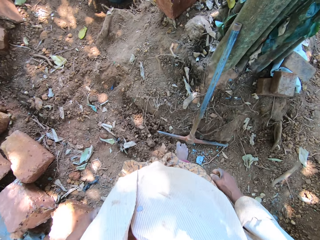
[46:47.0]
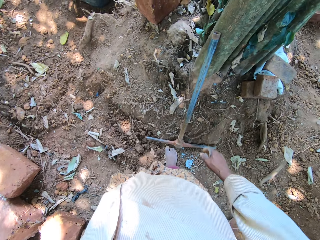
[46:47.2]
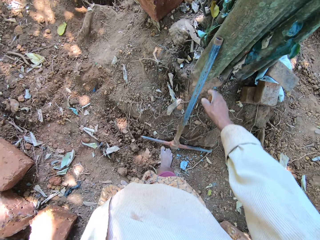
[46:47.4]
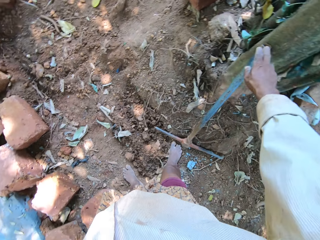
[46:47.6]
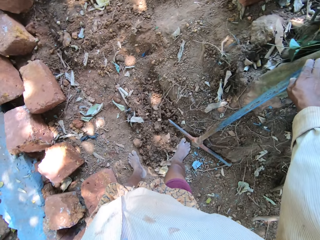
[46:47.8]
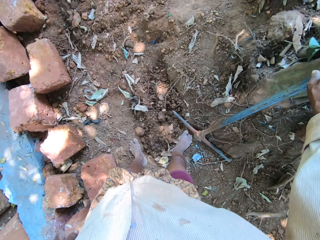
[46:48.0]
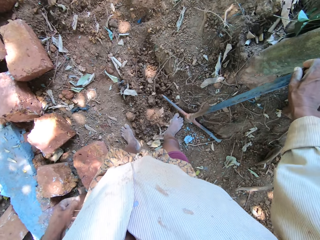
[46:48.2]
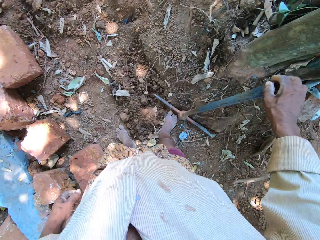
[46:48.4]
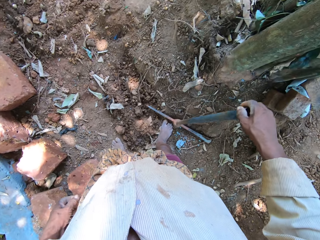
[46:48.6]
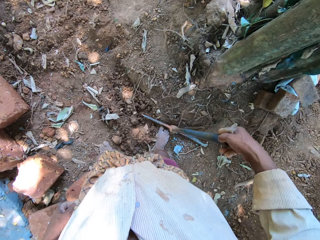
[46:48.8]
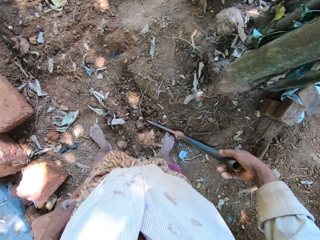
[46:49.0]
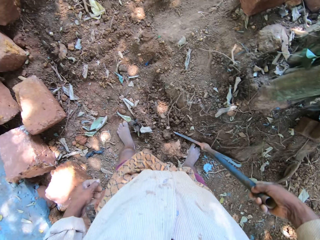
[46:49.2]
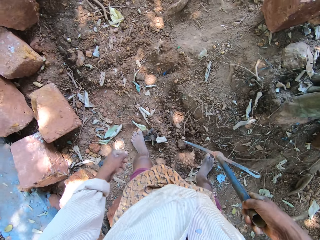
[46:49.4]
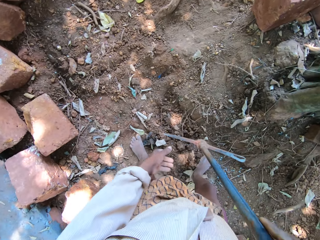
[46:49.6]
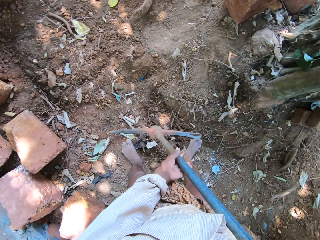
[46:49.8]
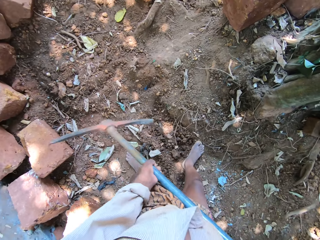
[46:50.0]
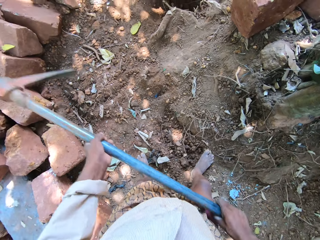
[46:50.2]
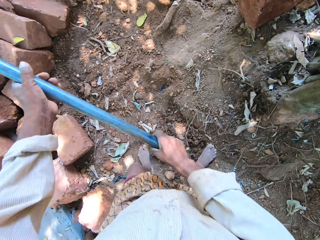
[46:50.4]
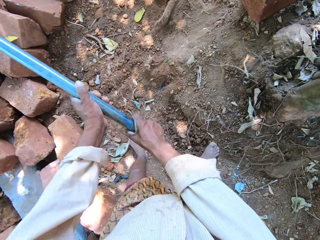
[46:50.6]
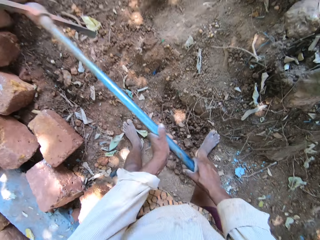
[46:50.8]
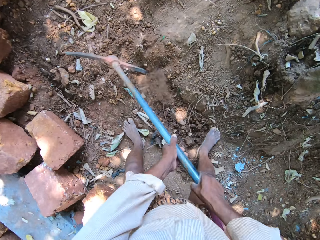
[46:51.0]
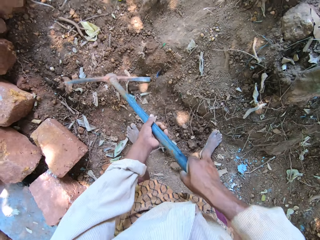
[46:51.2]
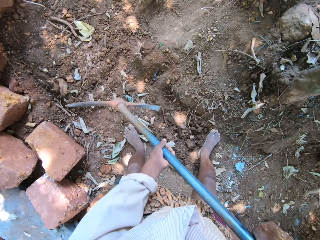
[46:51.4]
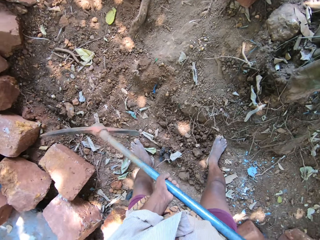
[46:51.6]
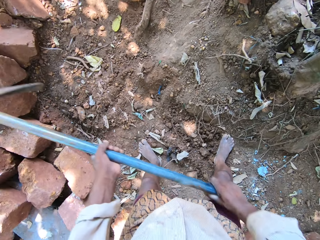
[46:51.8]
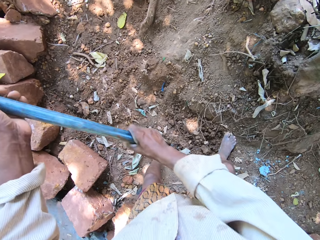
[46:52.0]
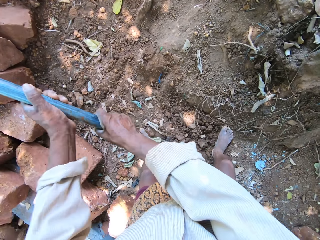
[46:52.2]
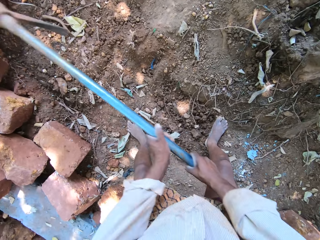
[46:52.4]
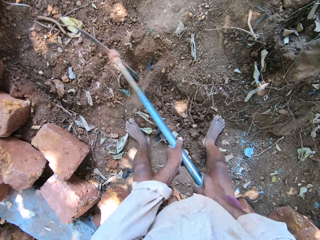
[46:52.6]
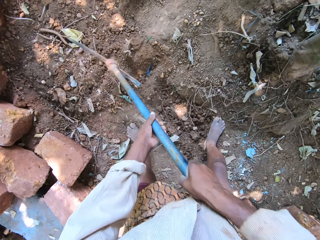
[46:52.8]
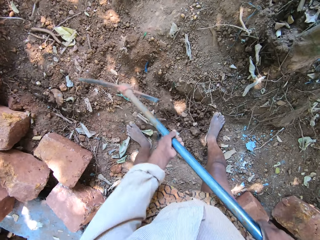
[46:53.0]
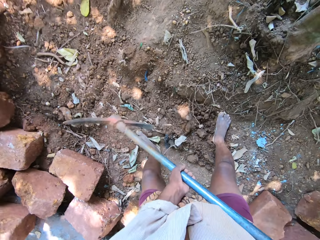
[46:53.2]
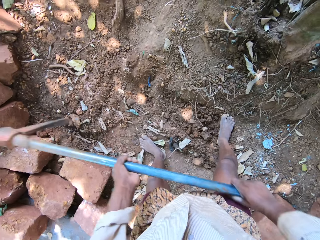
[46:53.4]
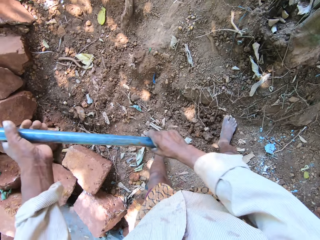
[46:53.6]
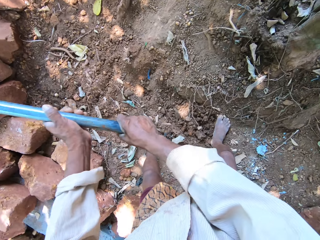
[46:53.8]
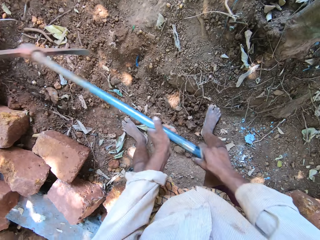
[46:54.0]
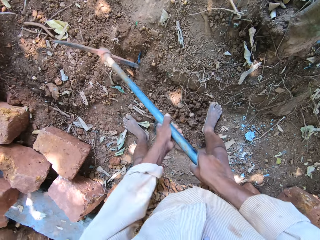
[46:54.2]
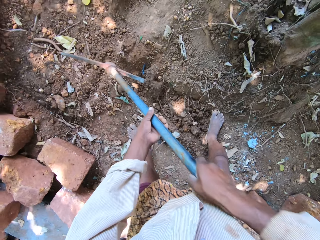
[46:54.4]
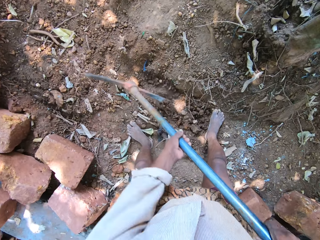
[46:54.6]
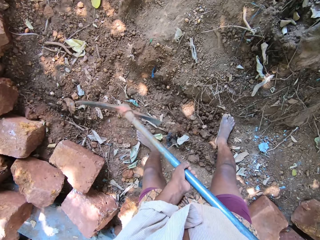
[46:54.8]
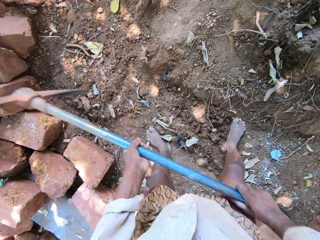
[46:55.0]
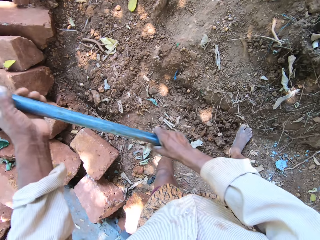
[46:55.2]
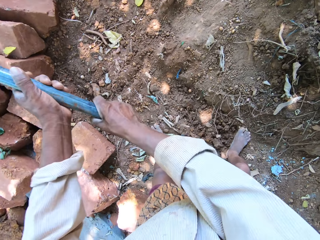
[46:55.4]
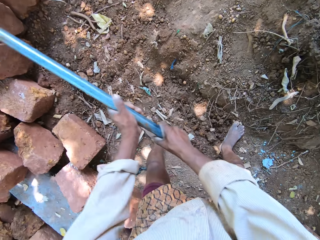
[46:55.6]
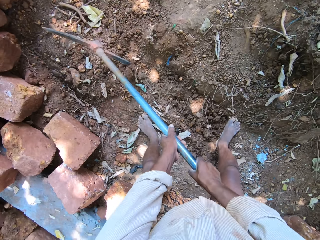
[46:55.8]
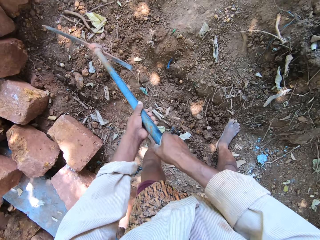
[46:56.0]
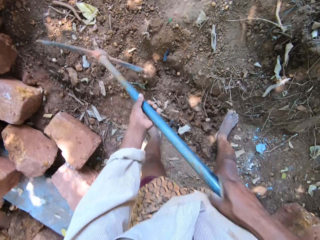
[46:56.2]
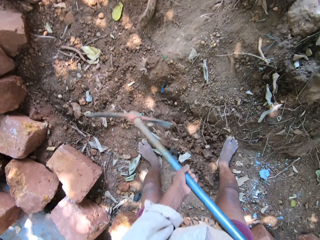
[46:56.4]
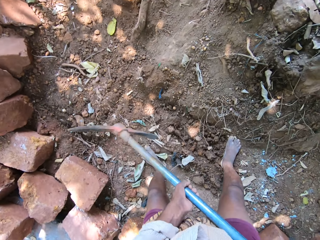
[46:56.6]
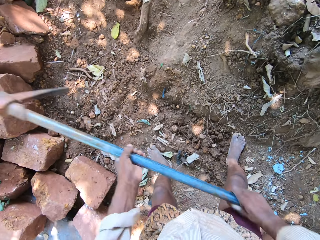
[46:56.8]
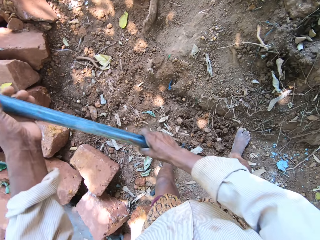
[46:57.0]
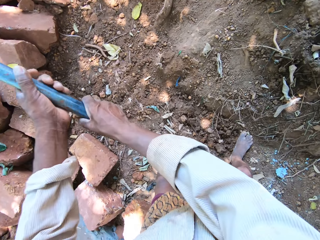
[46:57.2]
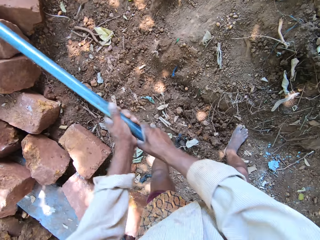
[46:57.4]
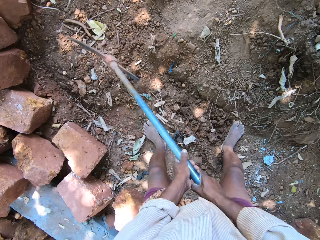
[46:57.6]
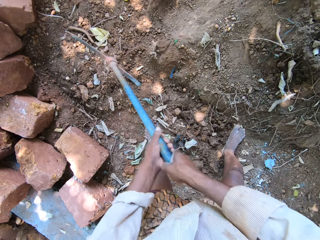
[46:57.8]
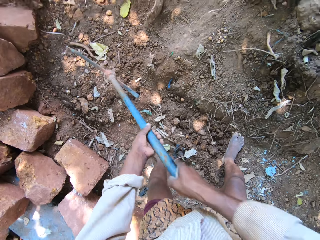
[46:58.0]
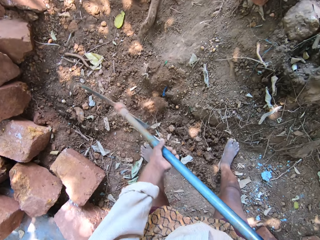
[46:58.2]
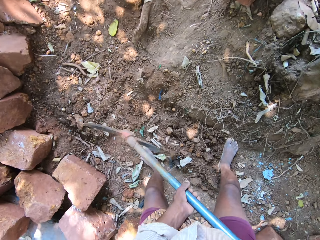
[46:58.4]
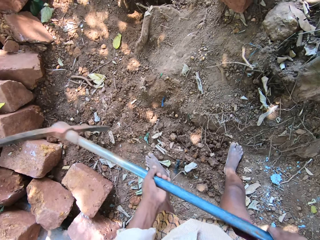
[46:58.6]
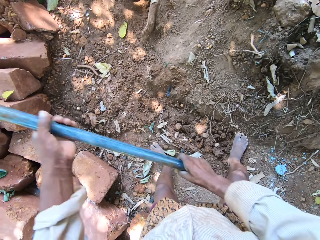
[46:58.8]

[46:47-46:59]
The camera wearer takes the axe from the side of the tree with his right hand. He digs a hole on the floor with the axe in both hands.

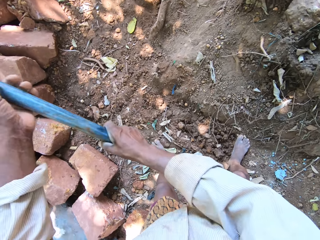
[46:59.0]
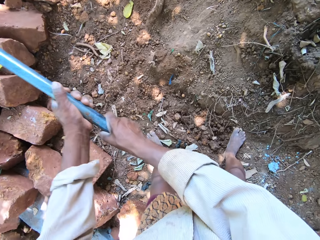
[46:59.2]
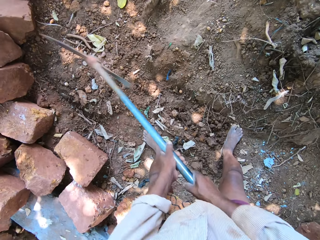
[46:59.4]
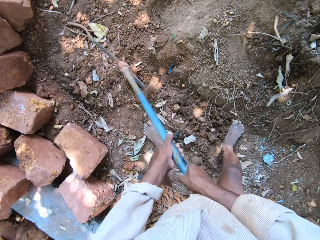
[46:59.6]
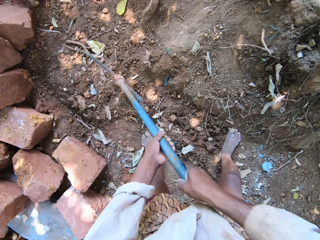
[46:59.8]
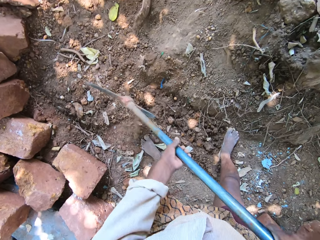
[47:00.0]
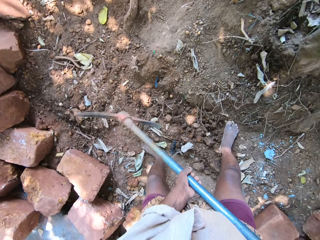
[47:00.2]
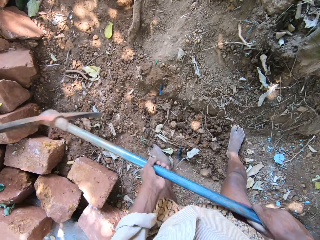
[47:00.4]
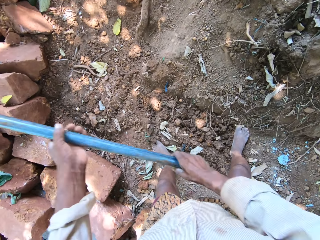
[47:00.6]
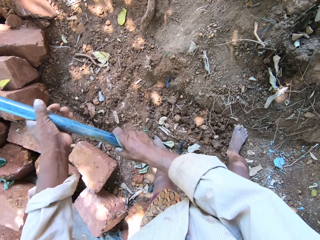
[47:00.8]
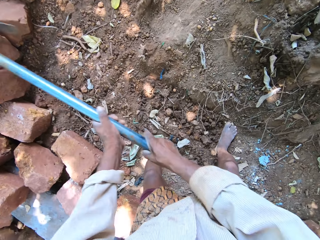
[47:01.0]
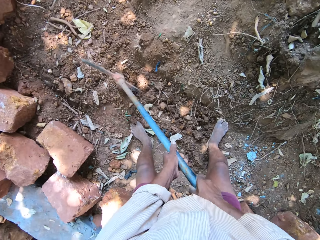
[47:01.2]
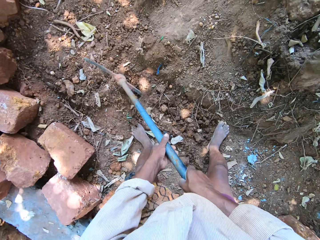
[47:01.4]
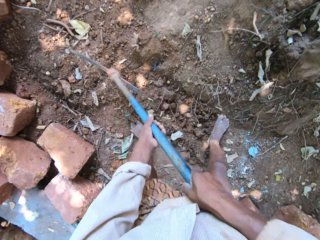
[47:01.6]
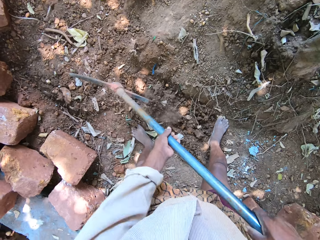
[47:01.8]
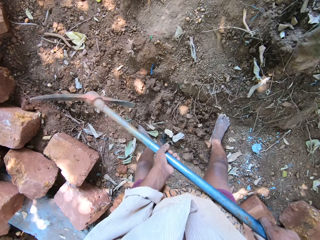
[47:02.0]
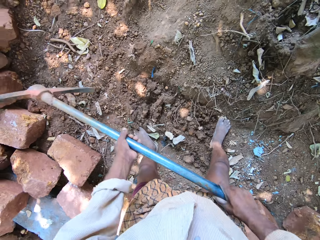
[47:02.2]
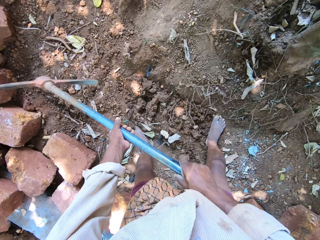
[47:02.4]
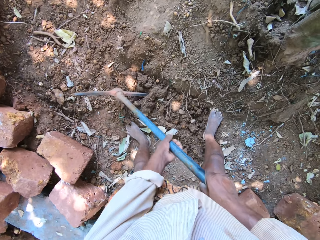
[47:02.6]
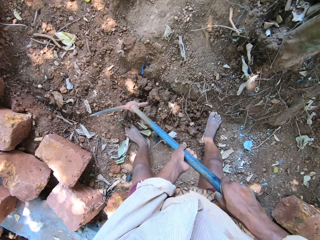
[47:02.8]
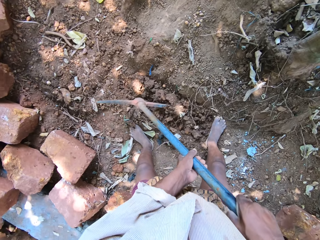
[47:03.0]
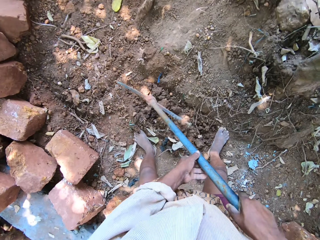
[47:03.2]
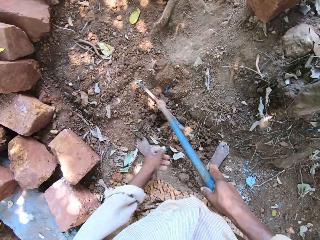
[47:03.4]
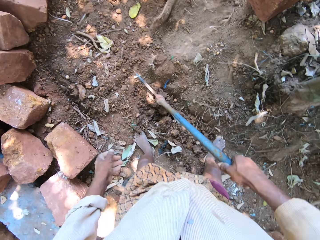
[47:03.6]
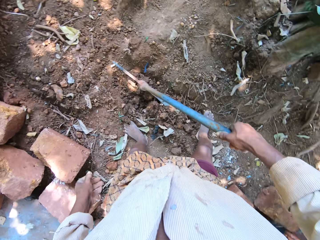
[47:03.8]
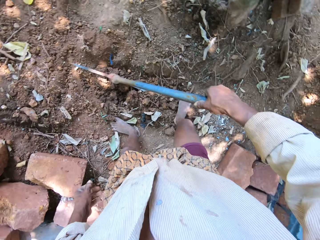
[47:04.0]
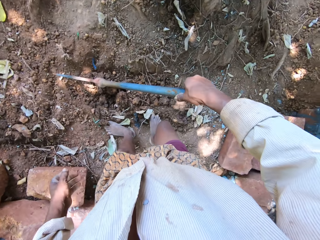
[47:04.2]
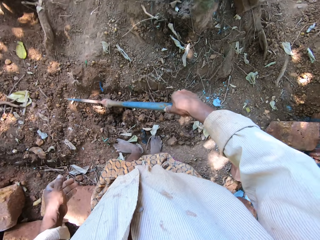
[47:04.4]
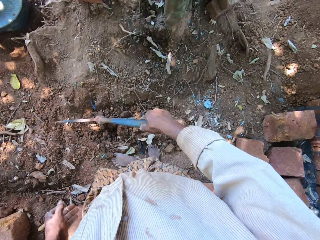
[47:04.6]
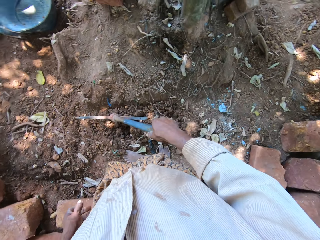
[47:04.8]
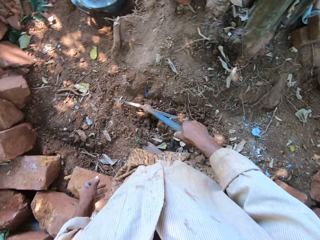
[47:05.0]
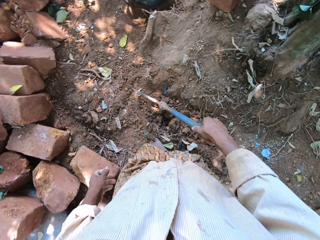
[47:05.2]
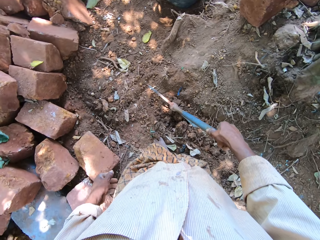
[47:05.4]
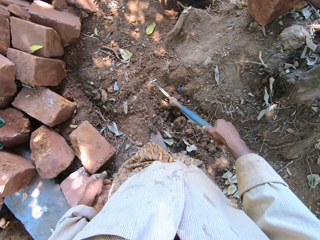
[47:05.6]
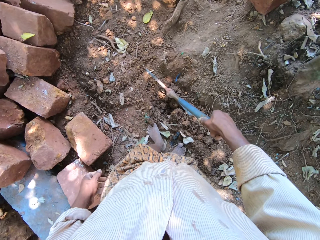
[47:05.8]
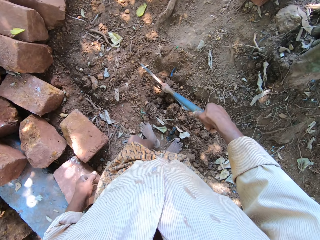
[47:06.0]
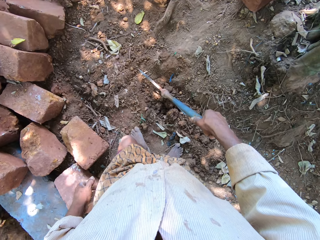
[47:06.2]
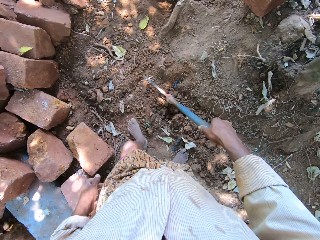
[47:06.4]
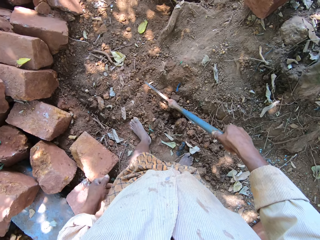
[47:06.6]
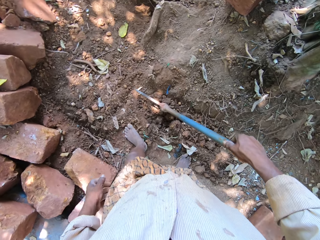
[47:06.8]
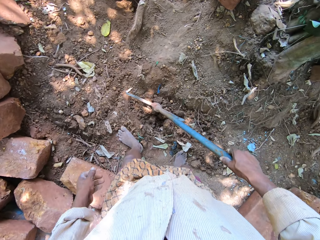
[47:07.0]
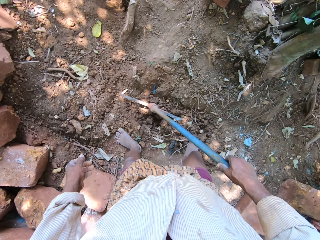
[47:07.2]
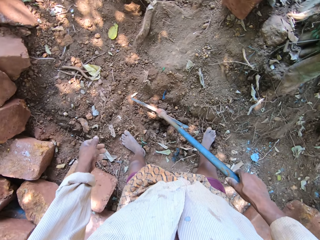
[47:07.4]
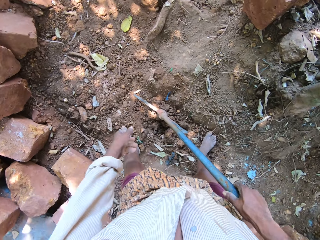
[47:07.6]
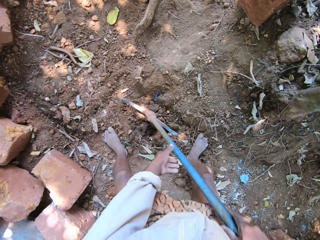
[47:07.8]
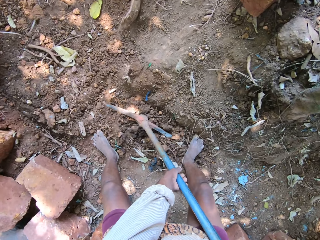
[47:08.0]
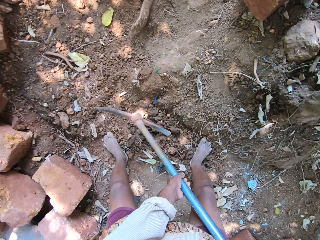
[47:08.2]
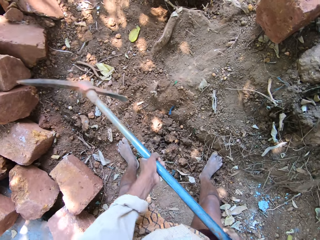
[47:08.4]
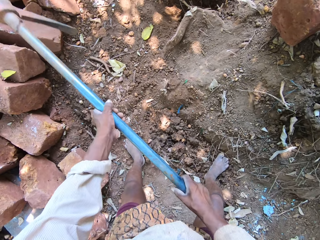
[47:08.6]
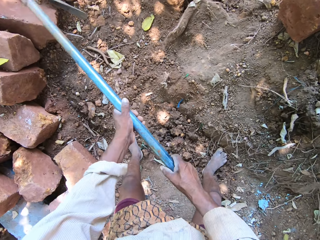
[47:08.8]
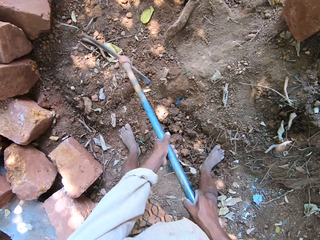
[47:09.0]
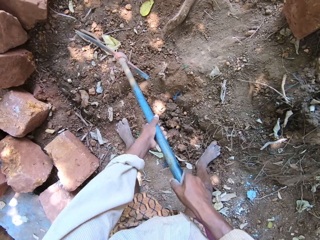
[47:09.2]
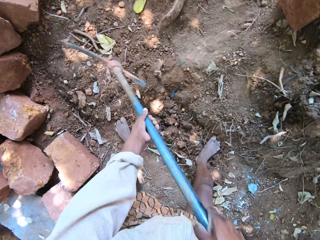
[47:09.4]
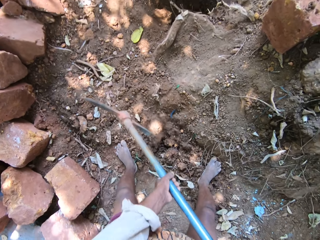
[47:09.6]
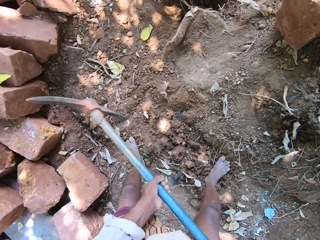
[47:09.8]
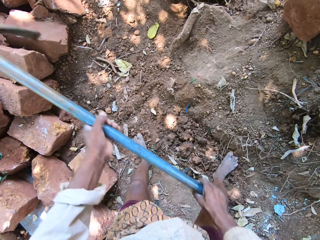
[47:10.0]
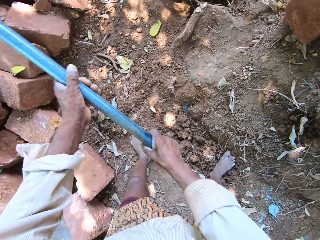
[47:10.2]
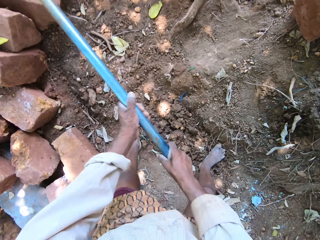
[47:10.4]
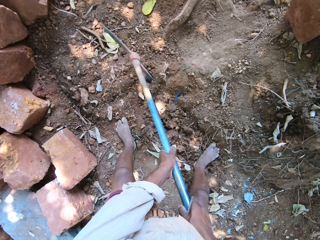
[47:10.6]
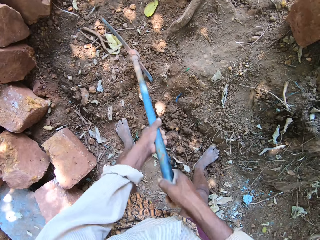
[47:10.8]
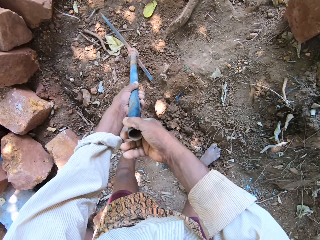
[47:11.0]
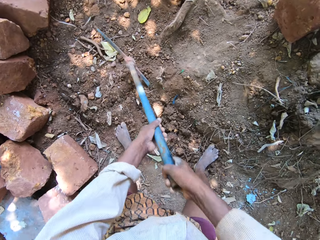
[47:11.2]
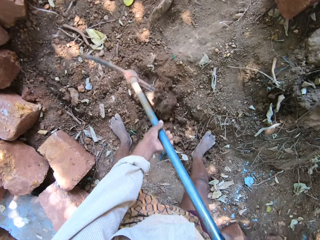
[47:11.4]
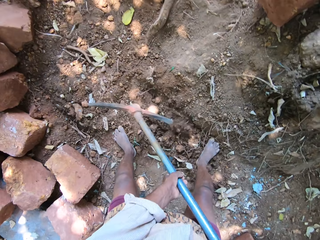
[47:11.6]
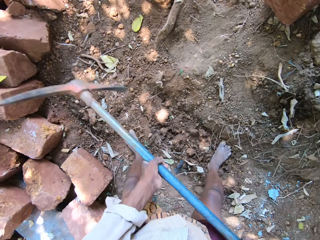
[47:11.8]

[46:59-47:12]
The camera wearer looks around the site. He digs a hole on the floor with the axe in both hands.
